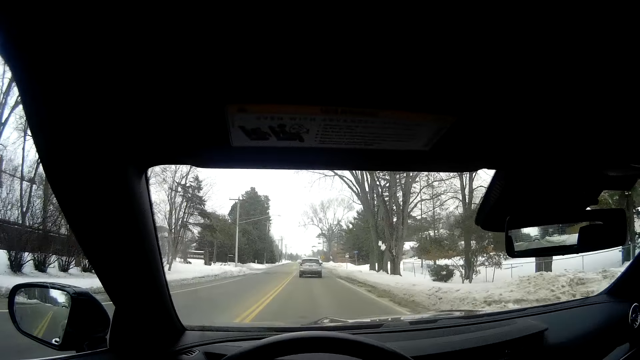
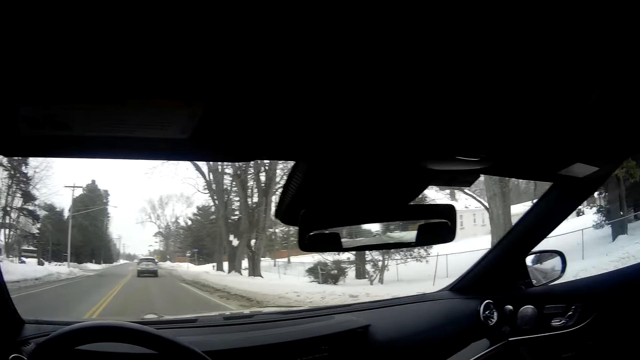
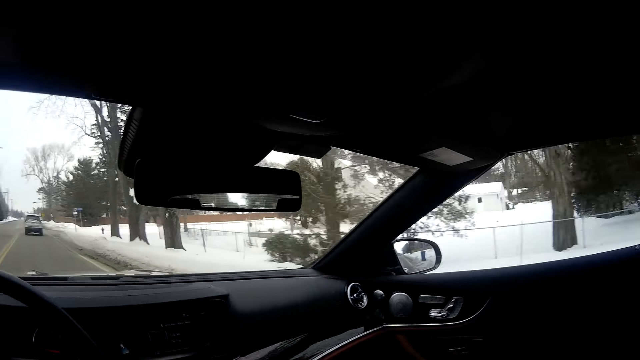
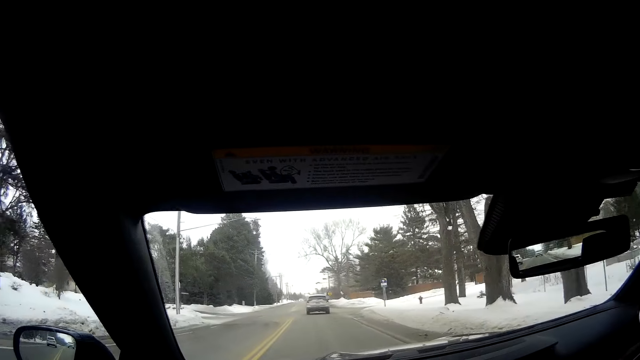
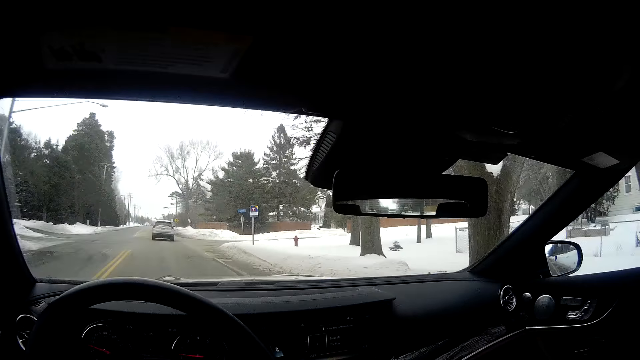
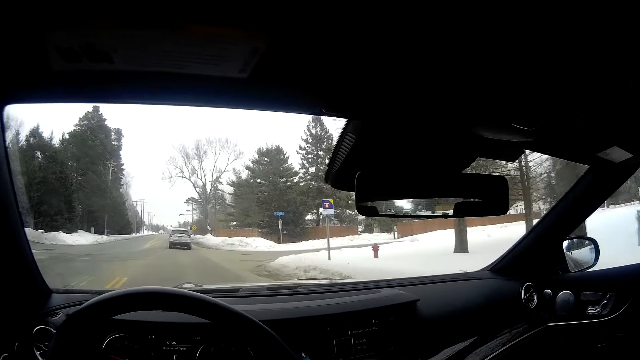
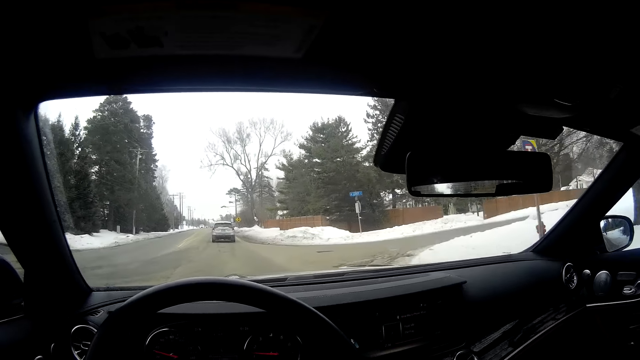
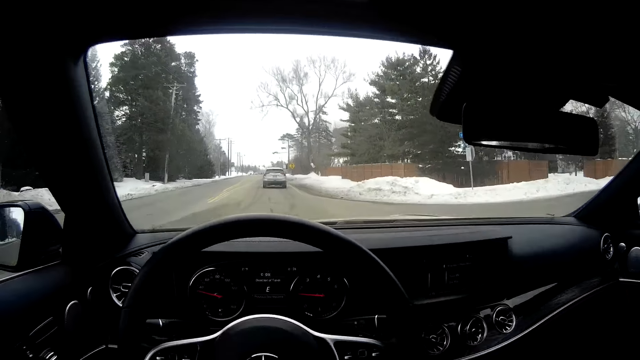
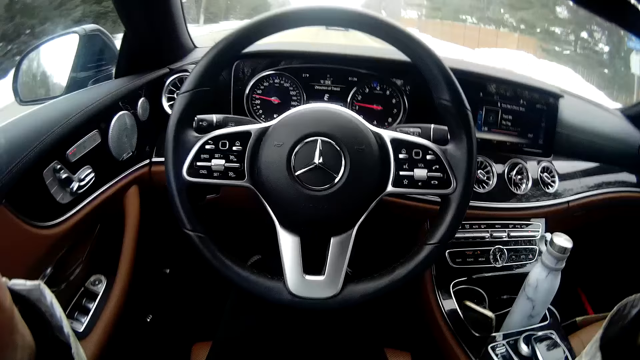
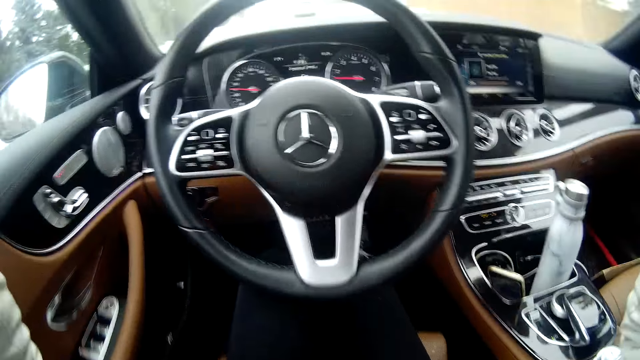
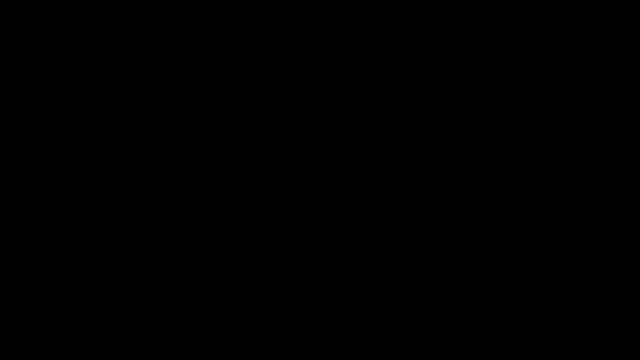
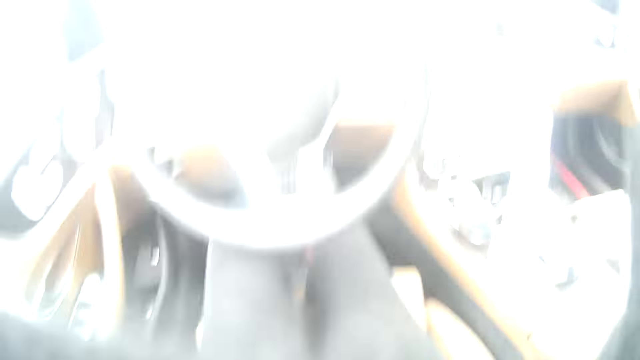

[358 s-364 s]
The camera wearer looks at the right side mirror.

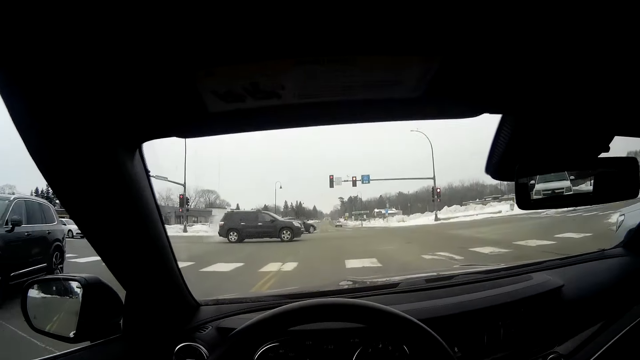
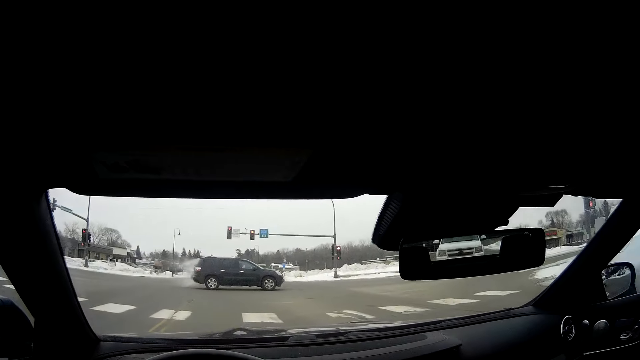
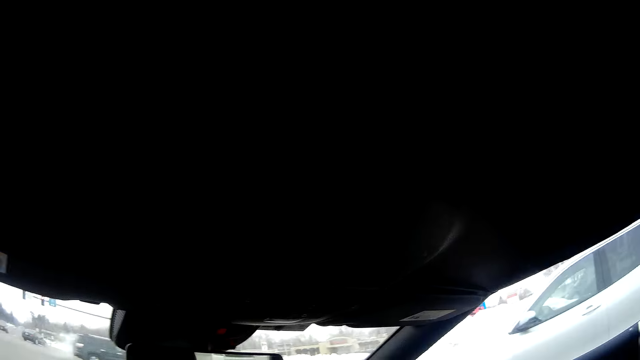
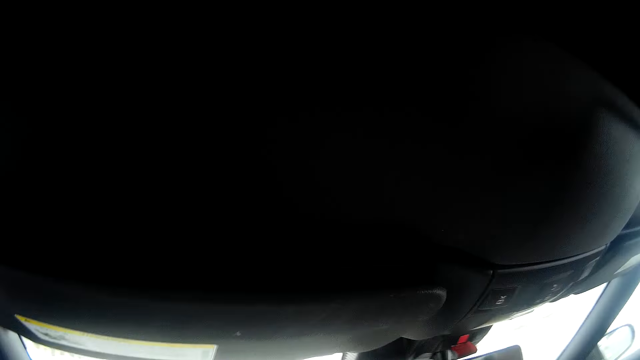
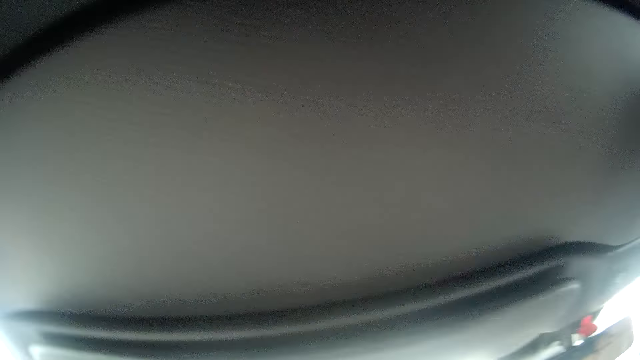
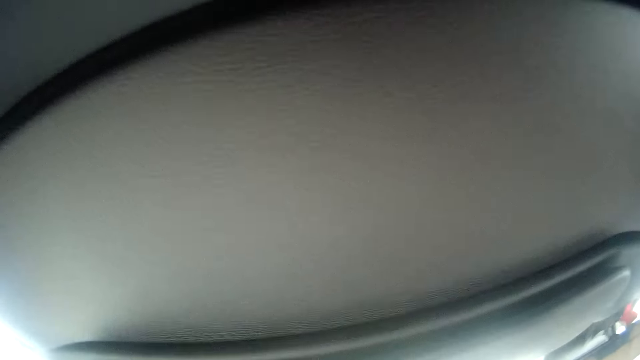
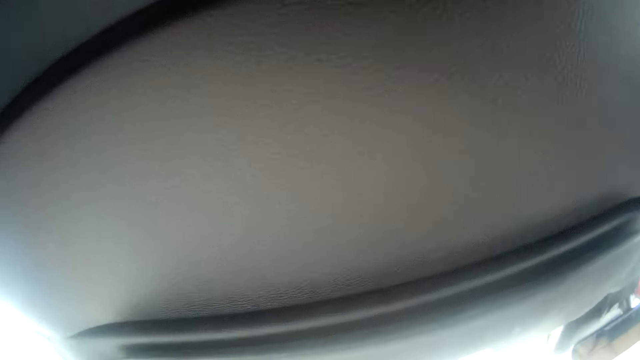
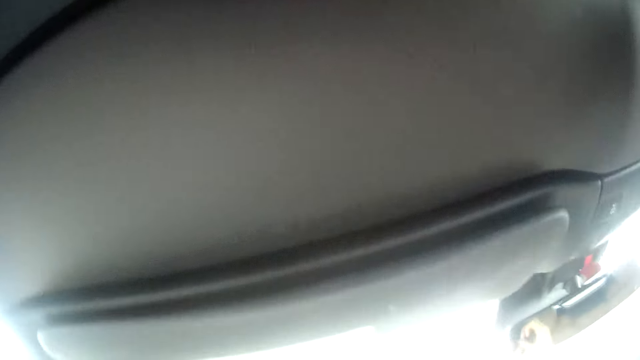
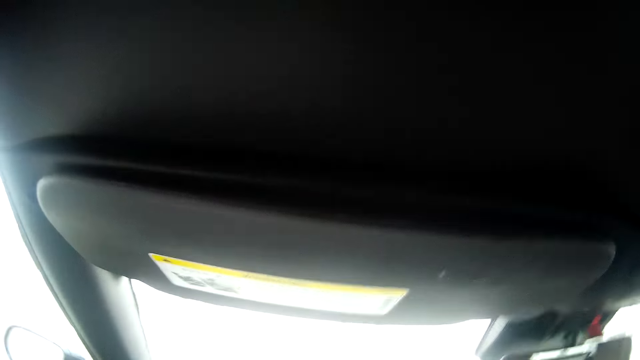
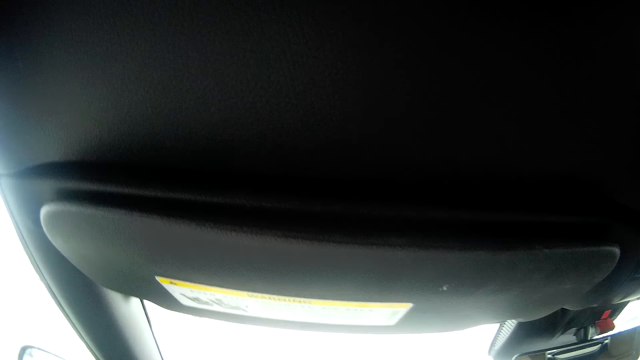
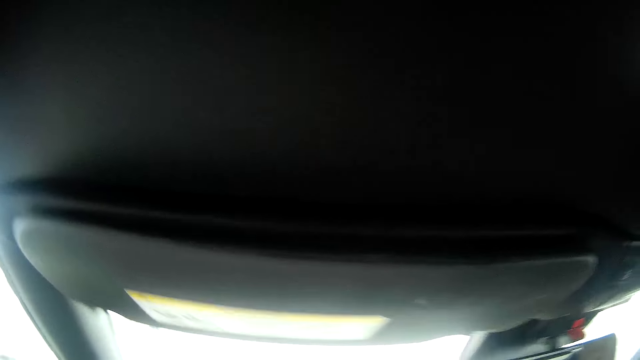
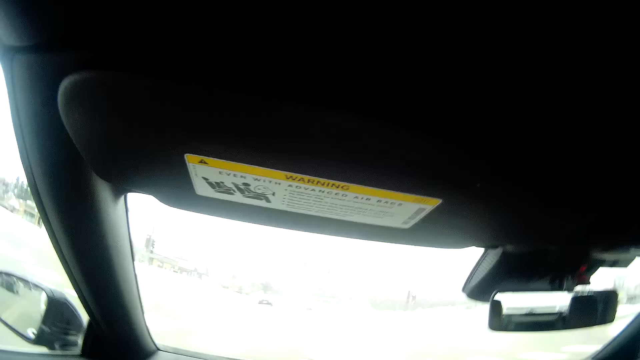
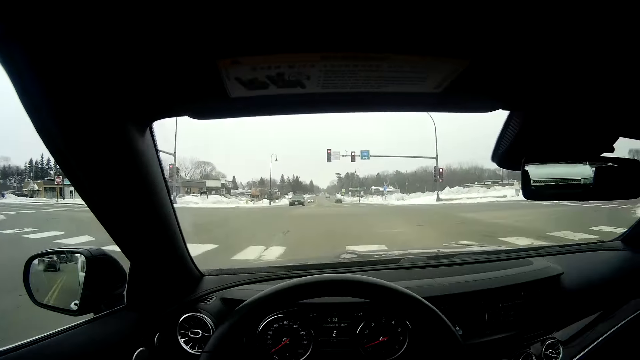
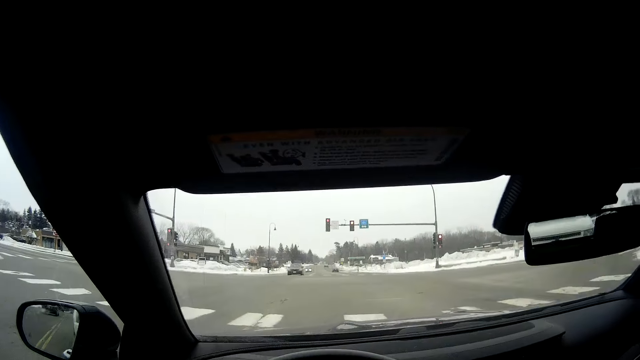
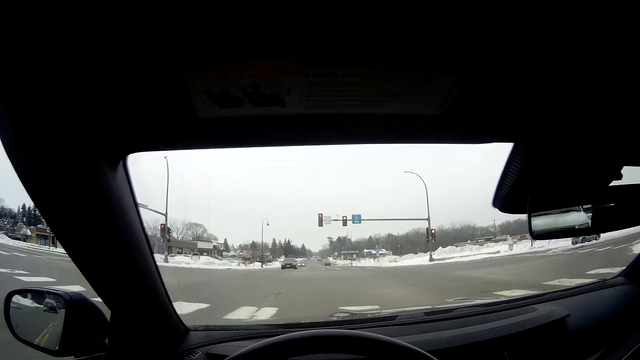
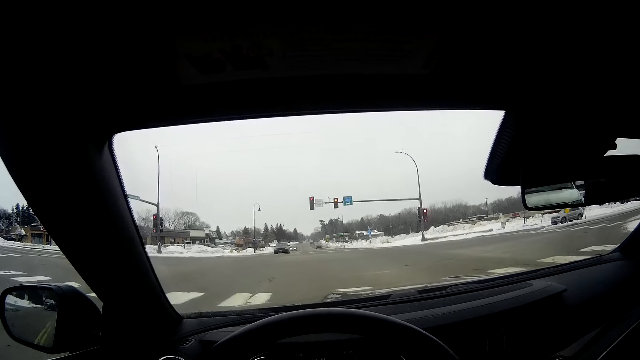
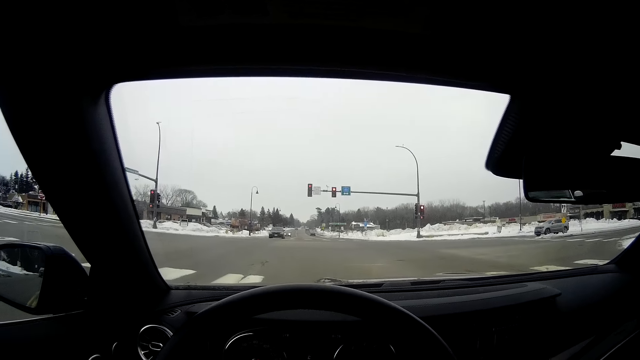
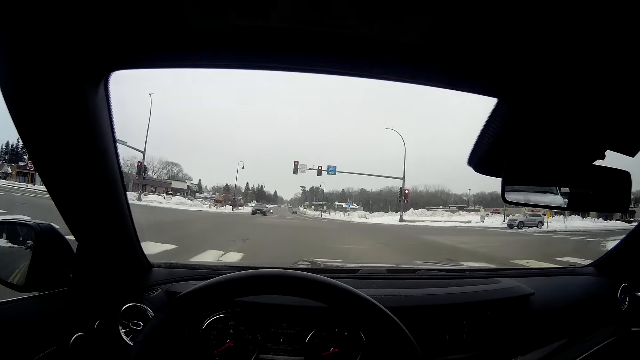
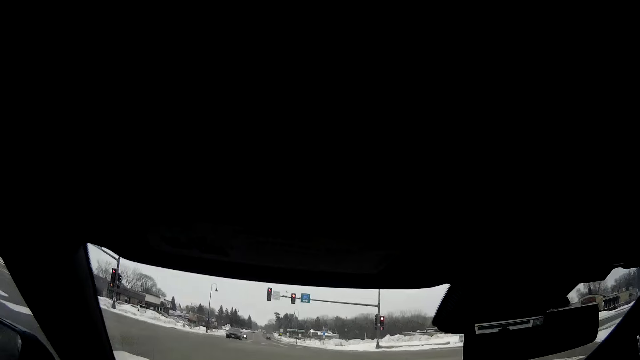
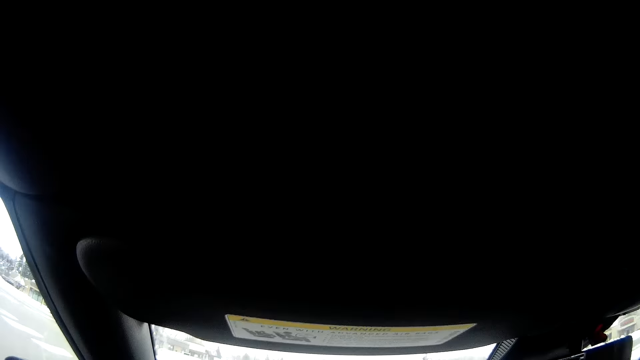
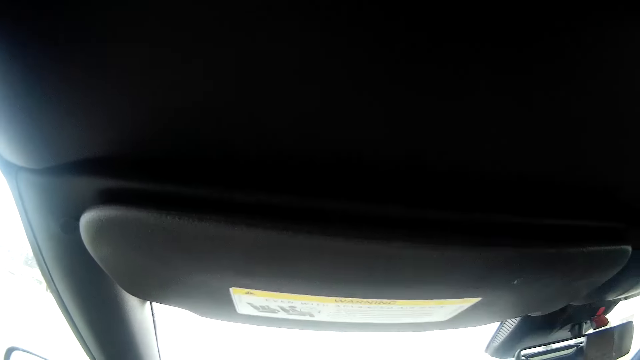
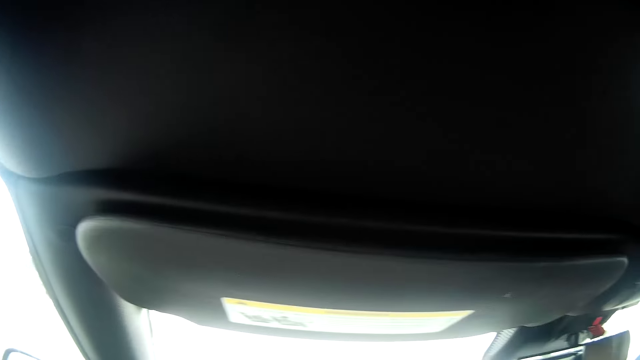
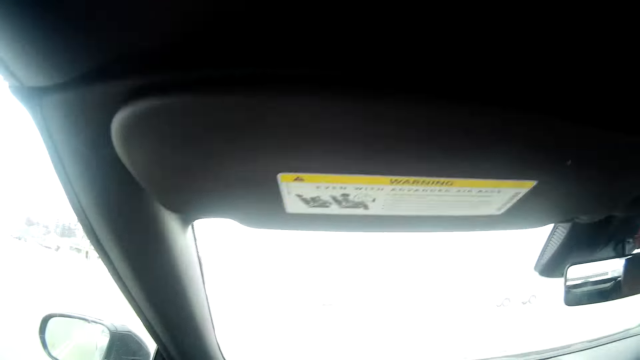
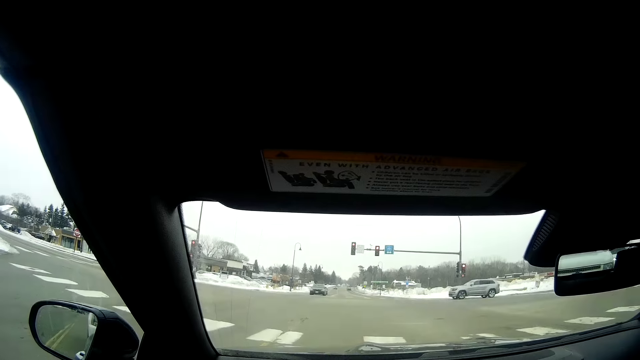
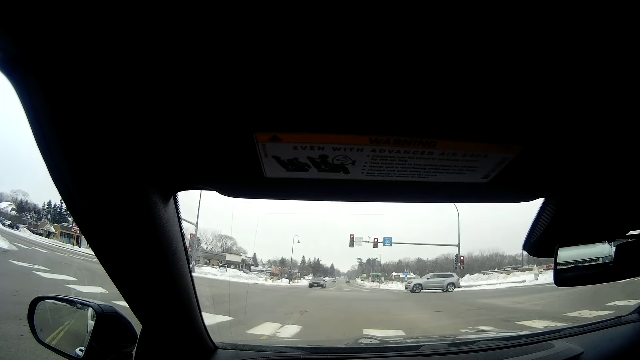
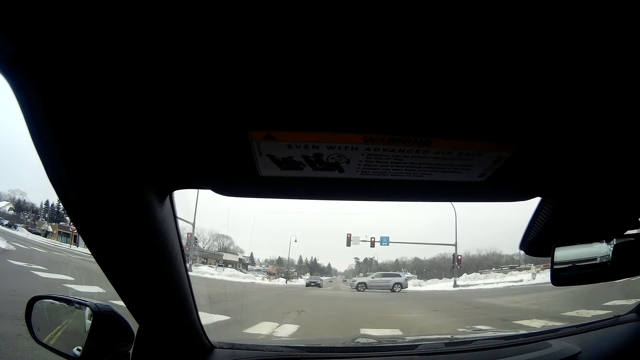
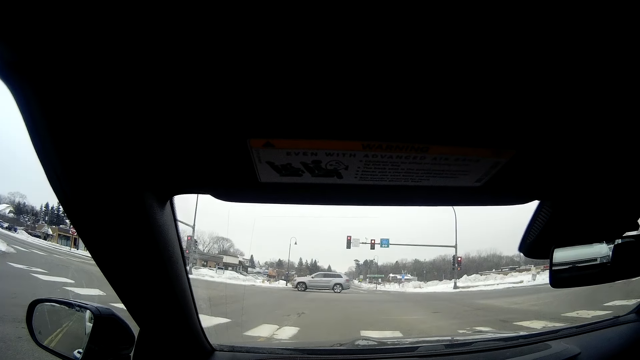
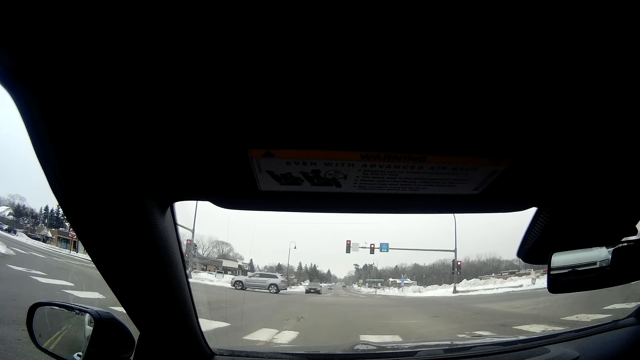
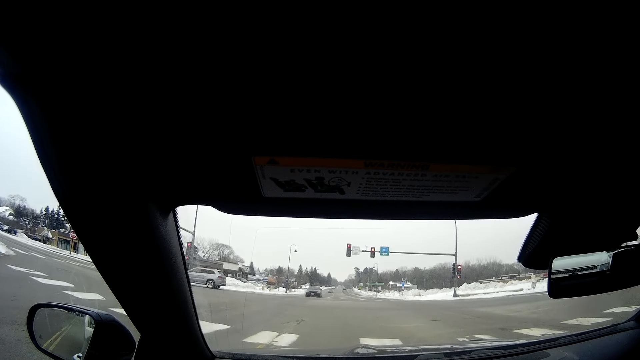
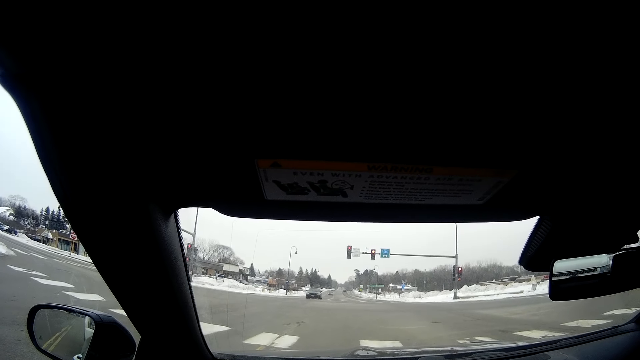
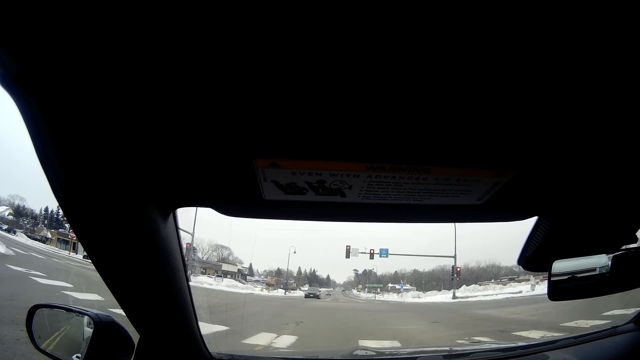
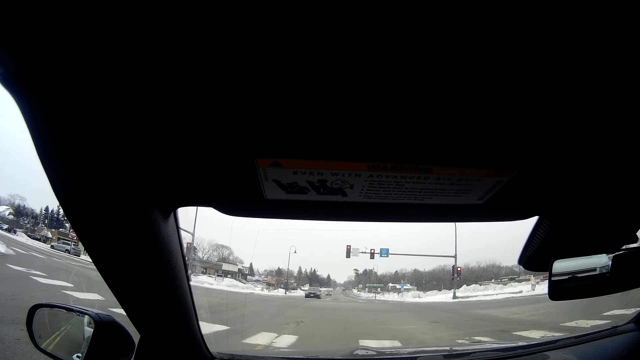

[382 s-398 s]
The camera wearer stops at a traffic light. They look up to the roof of the car. They stop driving the car.
